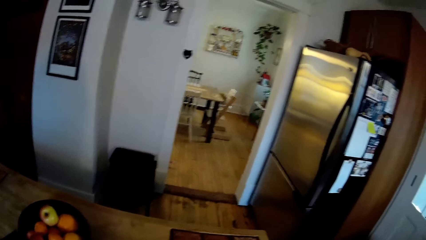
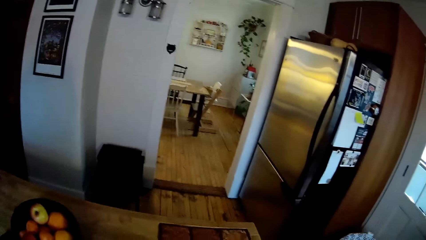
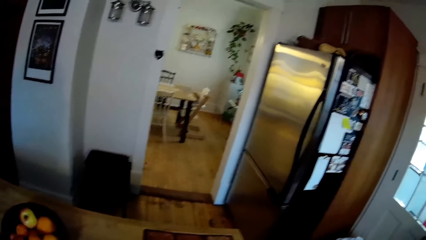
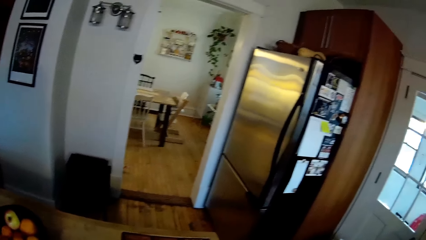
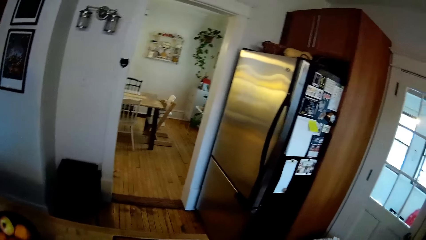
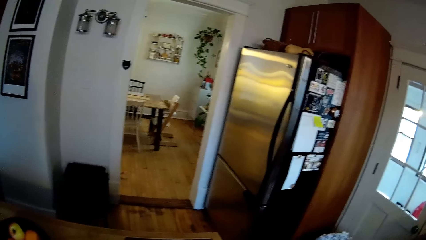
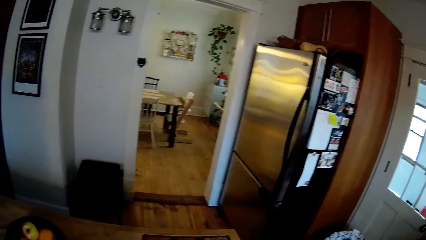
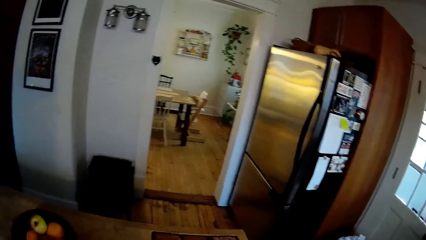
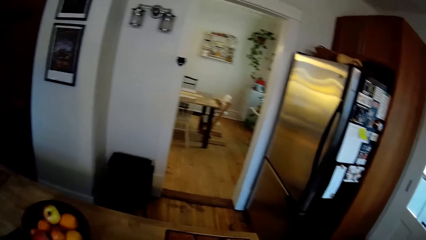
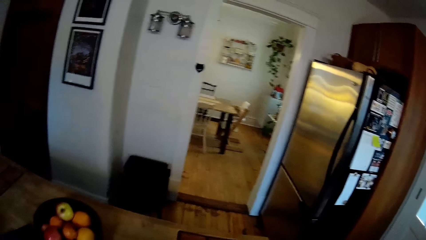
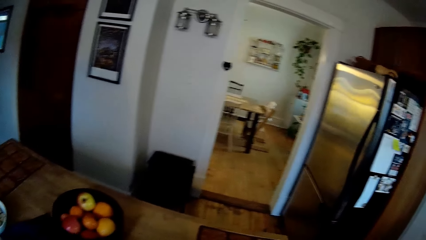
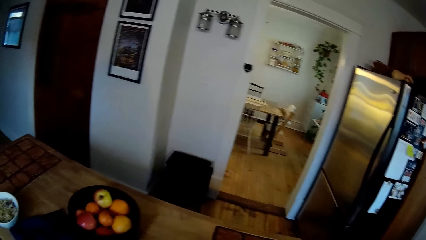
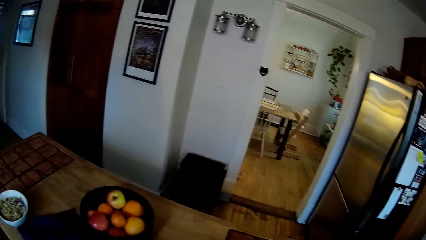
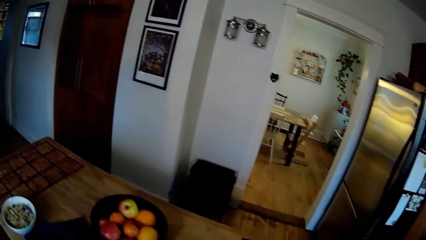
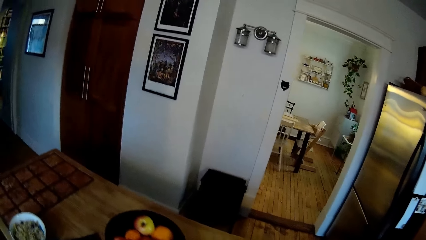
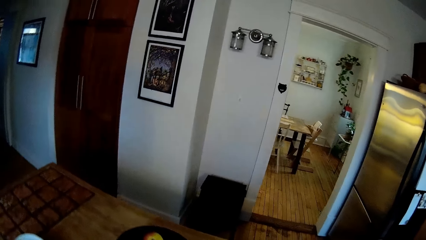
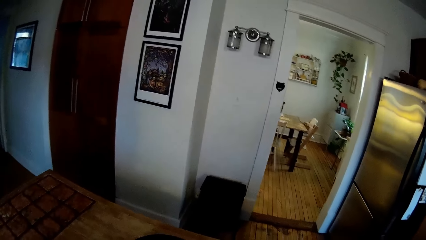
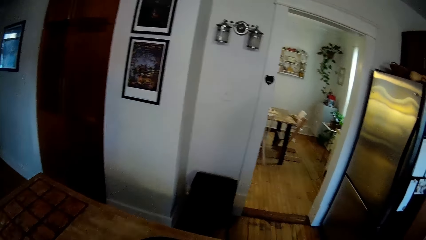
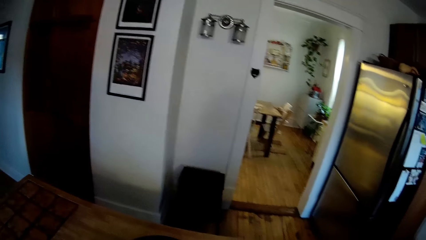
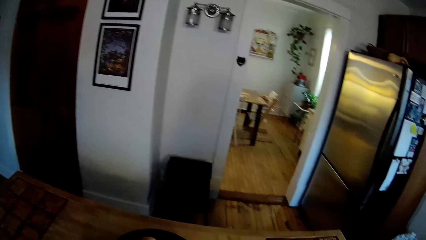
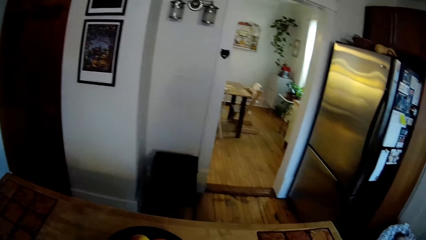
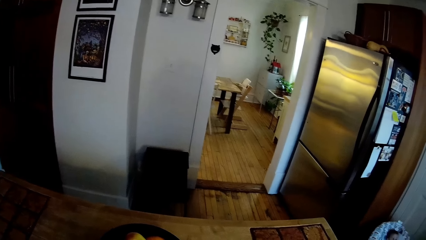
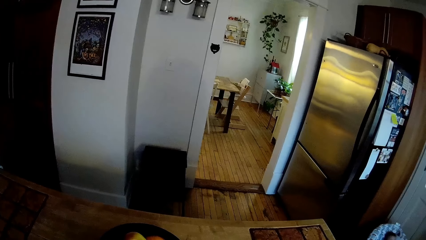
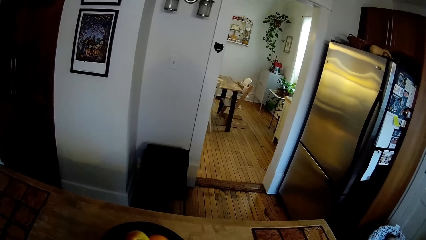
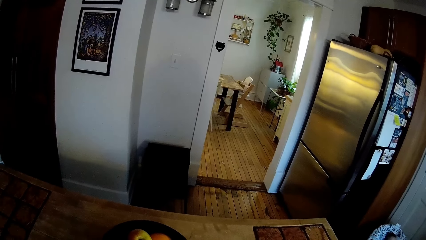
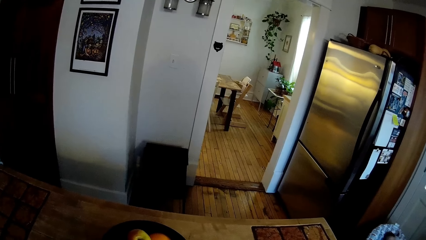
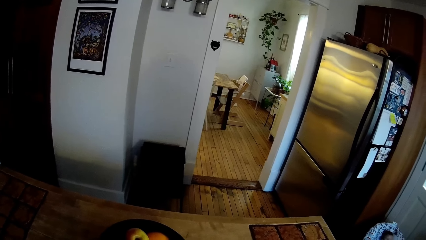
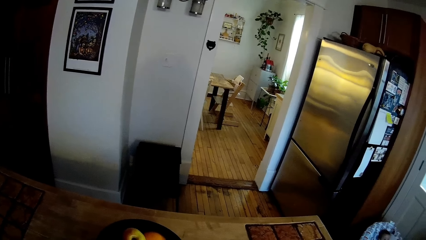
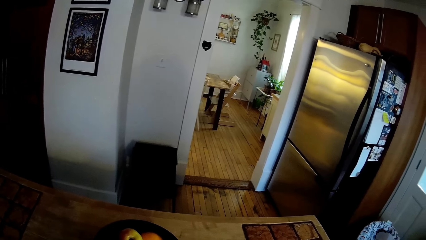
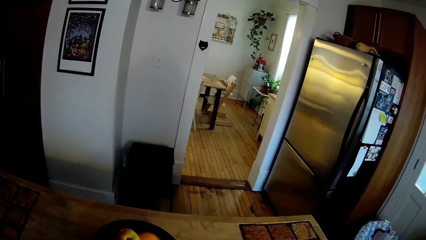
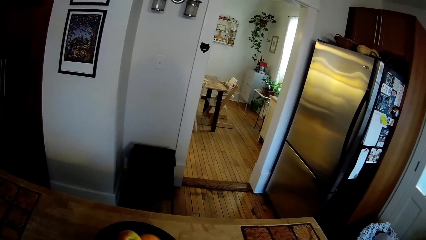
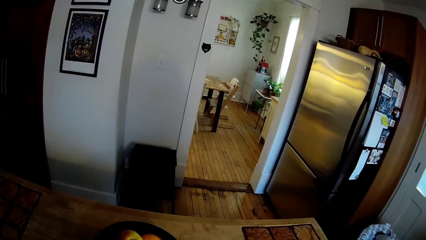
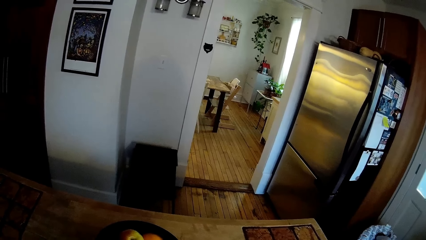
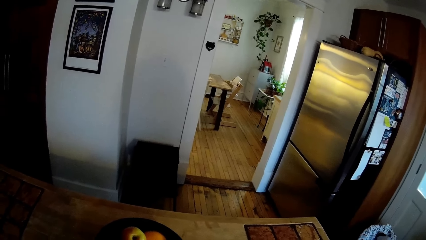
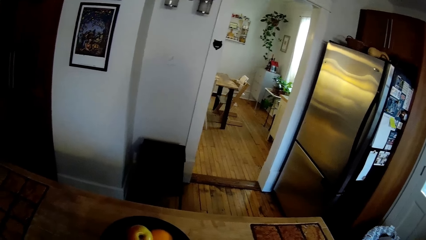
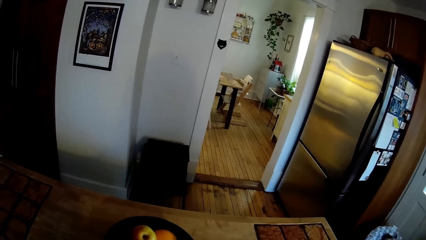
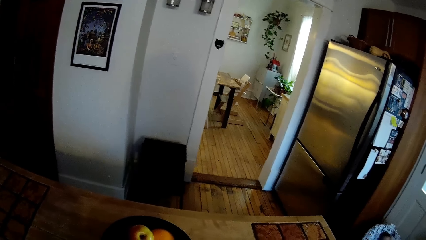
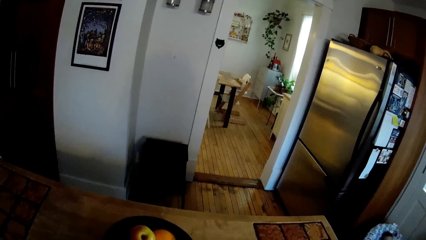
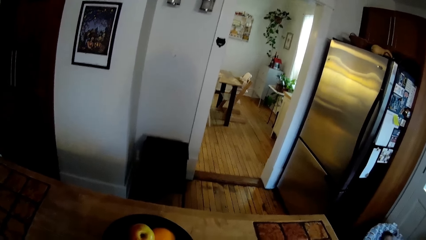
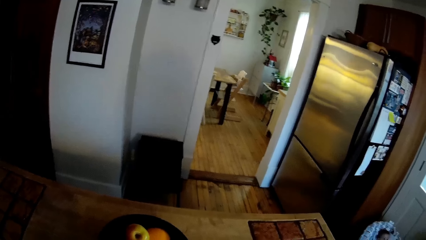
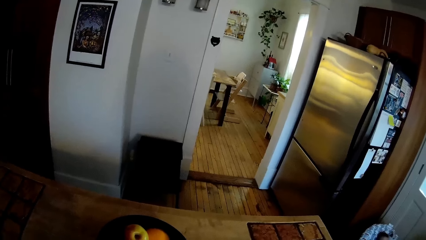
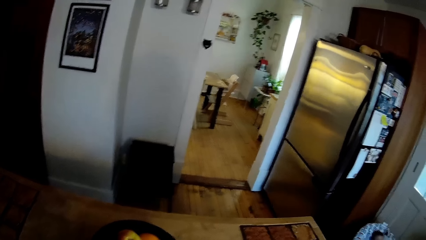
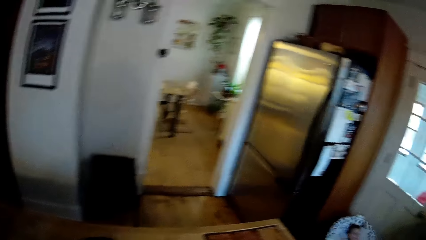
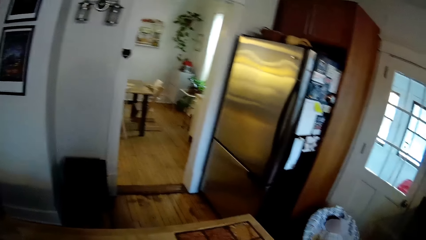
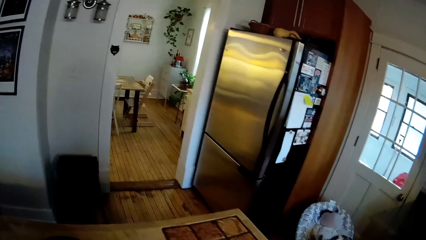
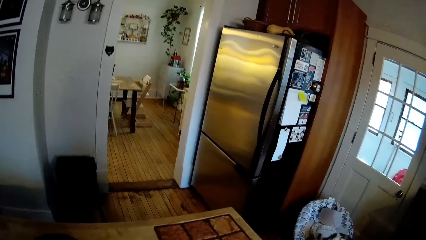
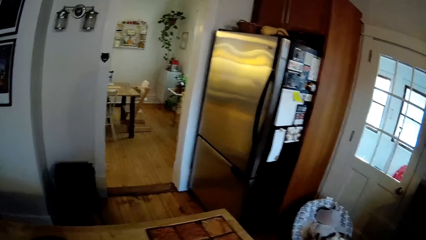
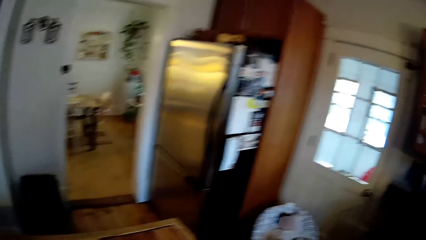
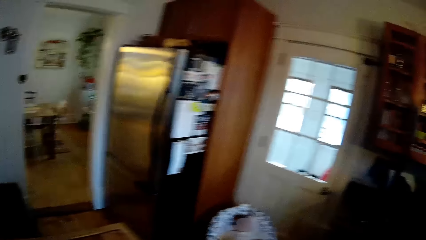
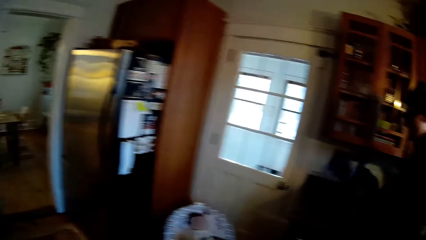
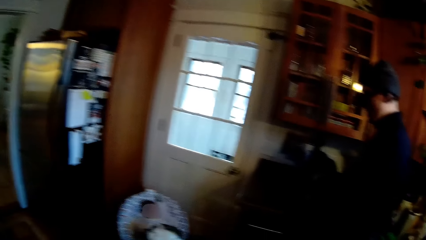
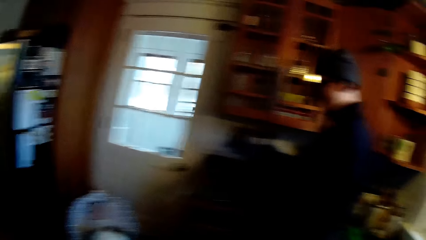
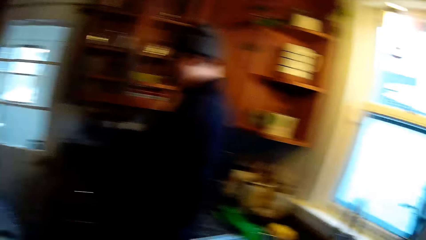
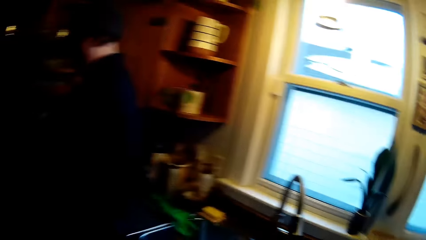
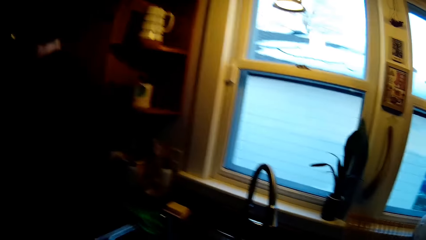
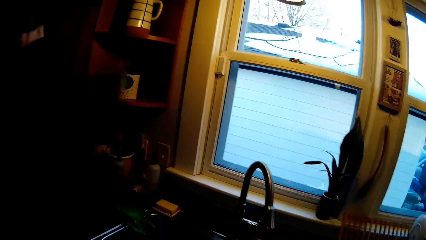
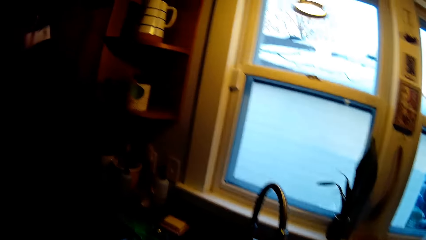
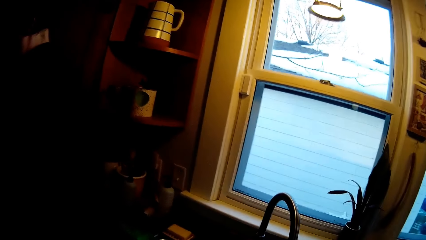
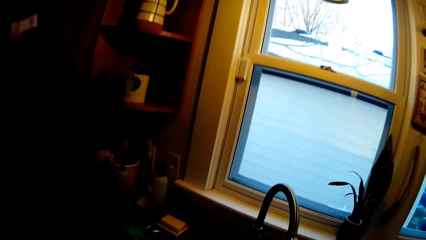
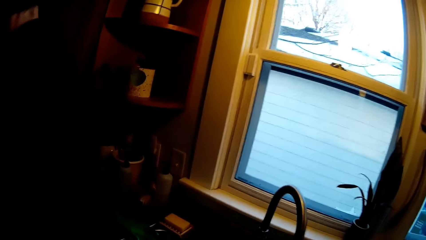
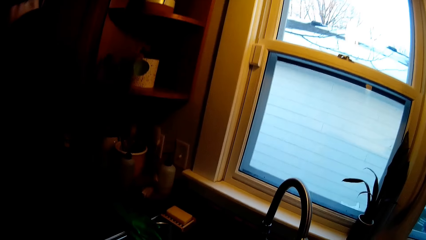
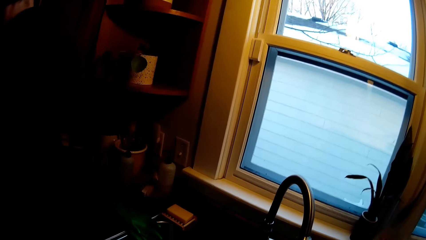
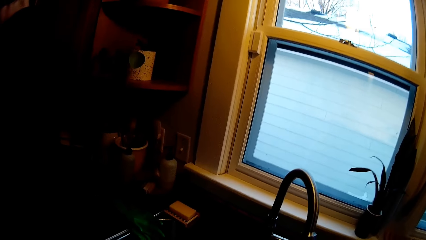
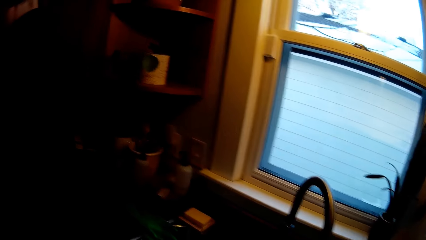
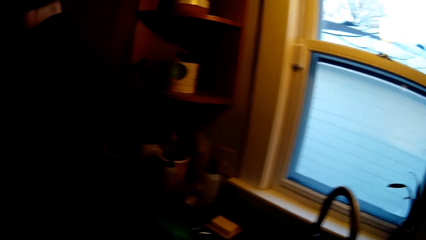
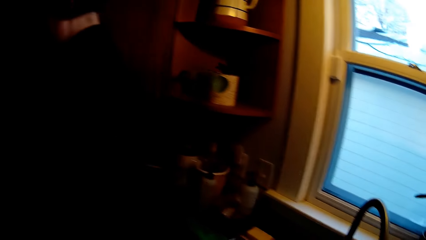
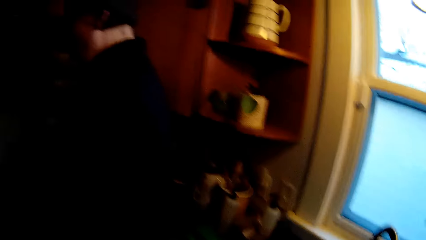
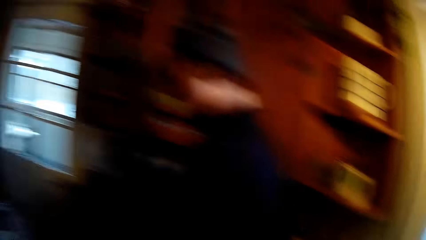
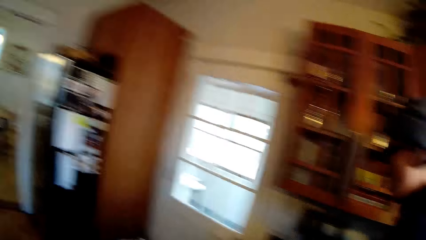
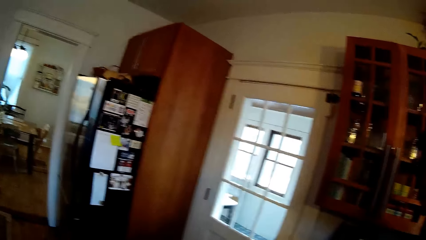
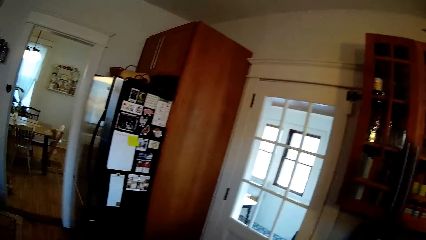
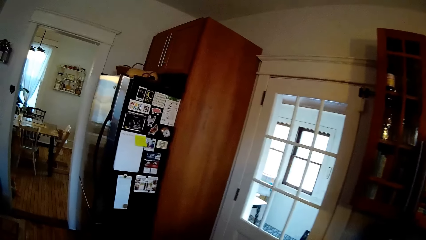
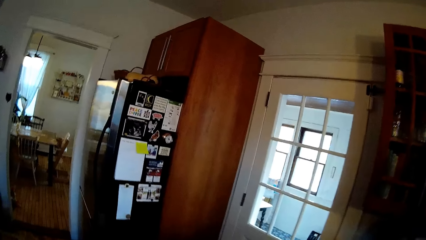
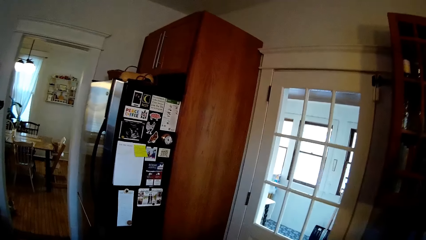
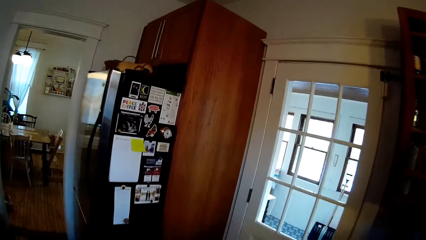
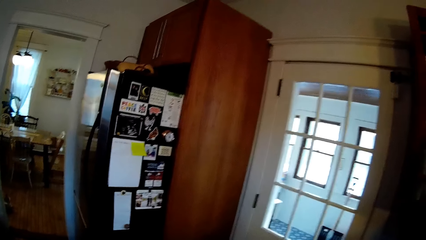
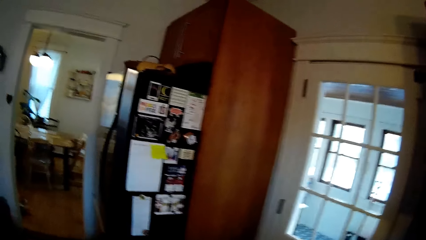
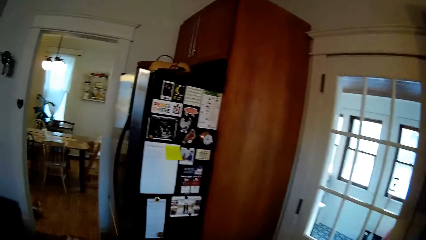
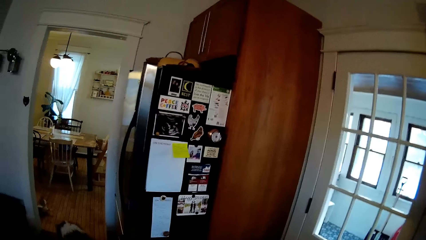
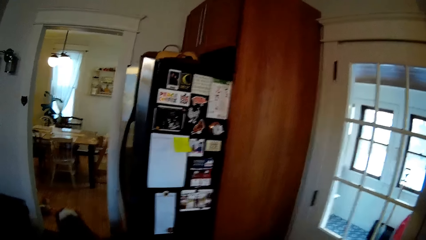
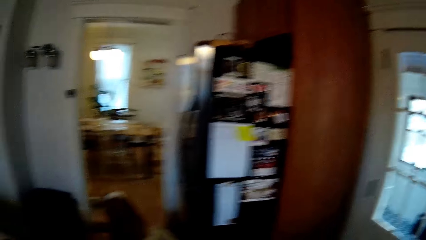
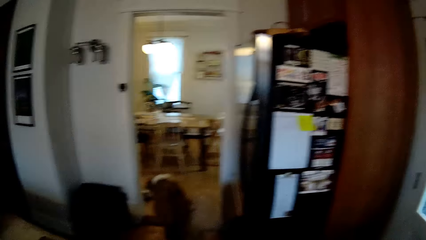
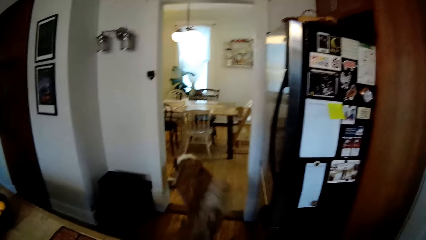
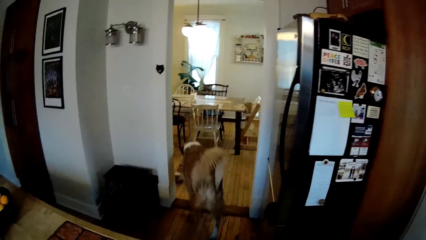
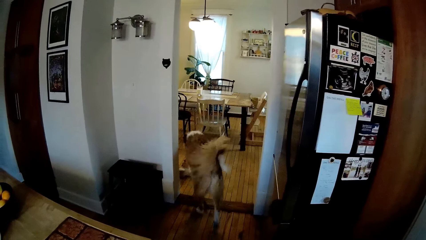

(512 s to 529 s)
The camera wearer looks around the kitchen. A male converses with the camera wearer. The camera wearer walks around the kitchen. They do something. They converse with the male. They walk around the kitchen. A dog walks out of the kitchen.
